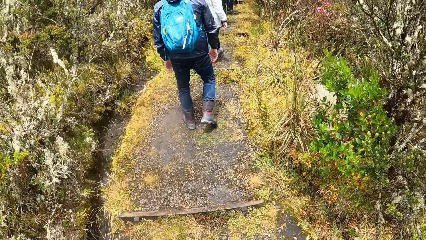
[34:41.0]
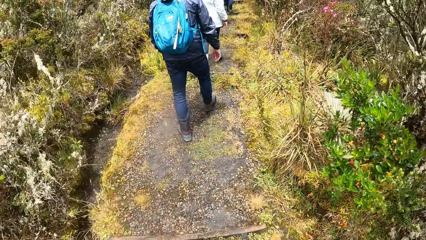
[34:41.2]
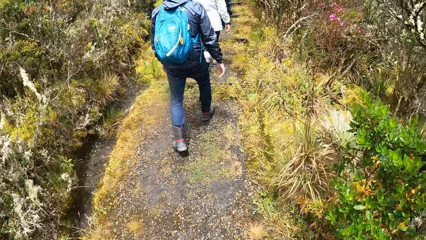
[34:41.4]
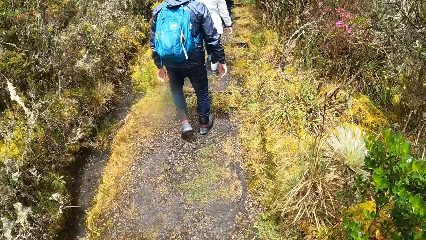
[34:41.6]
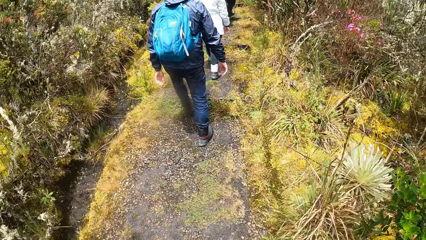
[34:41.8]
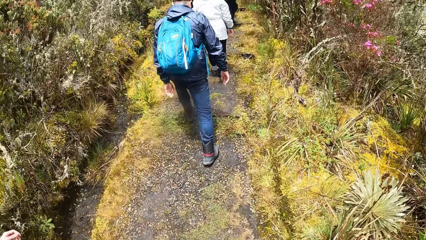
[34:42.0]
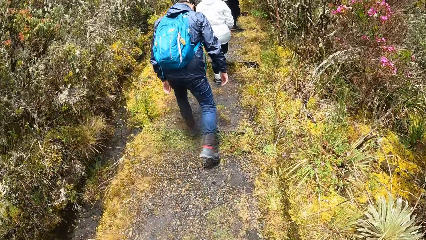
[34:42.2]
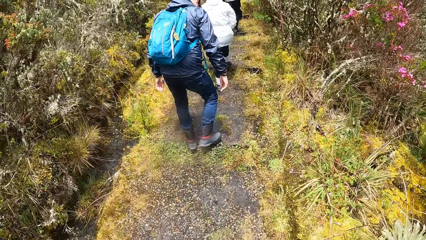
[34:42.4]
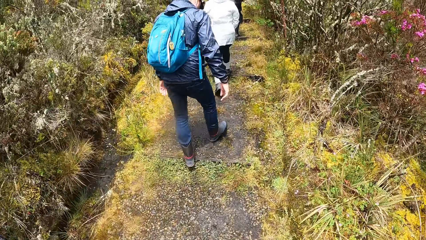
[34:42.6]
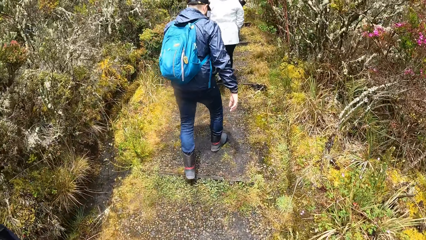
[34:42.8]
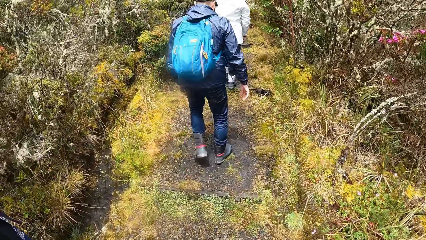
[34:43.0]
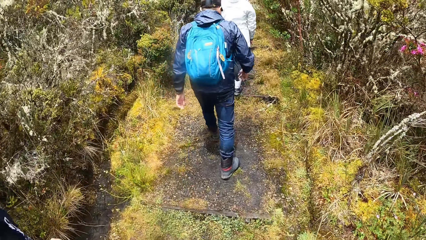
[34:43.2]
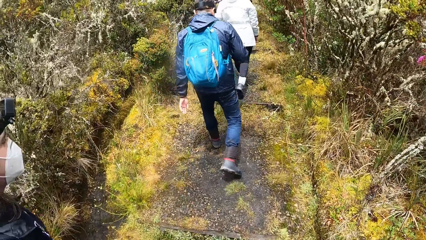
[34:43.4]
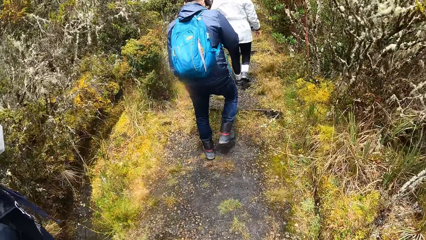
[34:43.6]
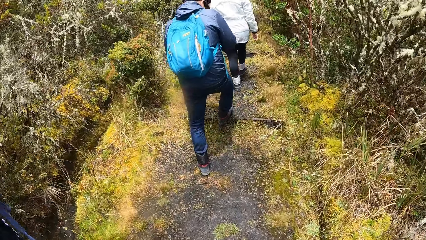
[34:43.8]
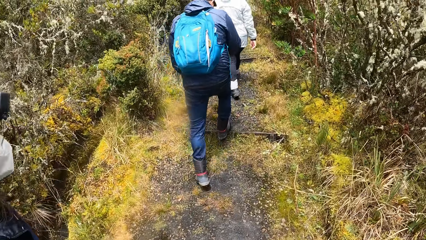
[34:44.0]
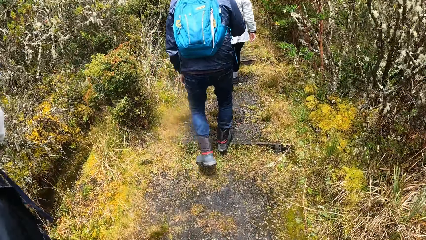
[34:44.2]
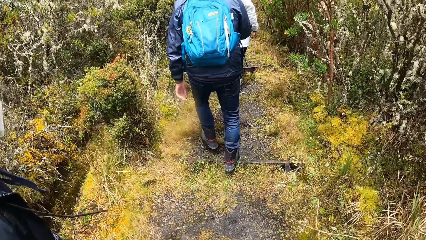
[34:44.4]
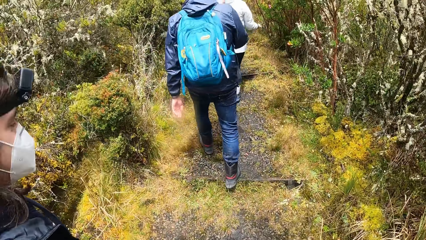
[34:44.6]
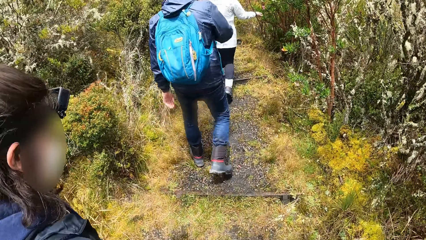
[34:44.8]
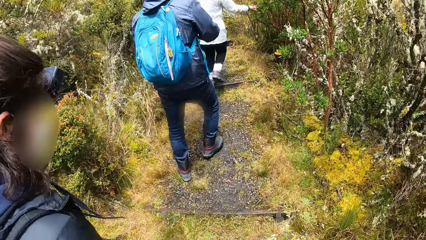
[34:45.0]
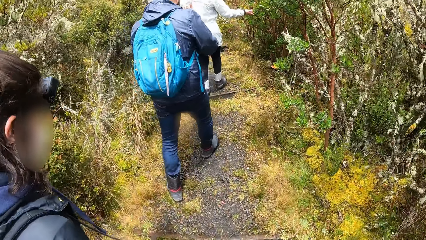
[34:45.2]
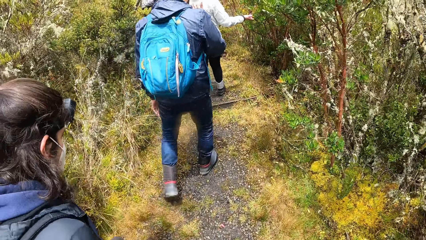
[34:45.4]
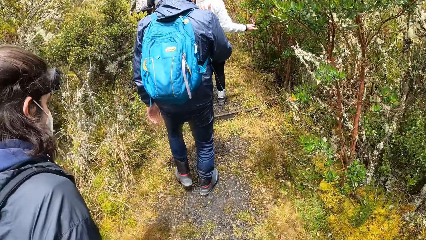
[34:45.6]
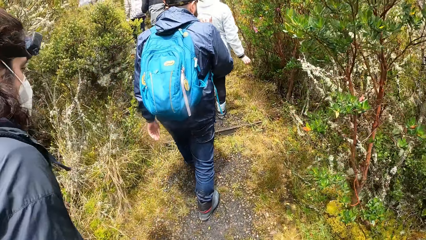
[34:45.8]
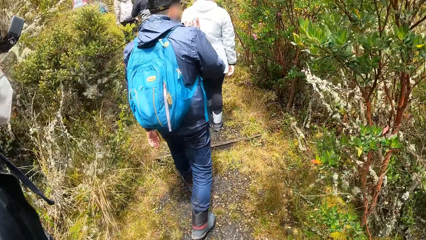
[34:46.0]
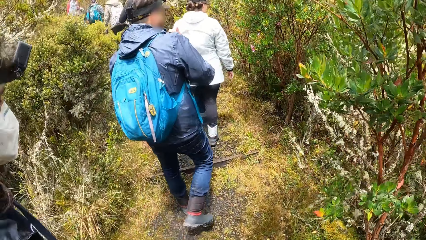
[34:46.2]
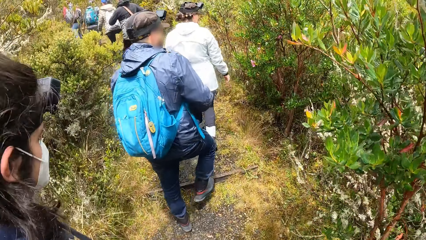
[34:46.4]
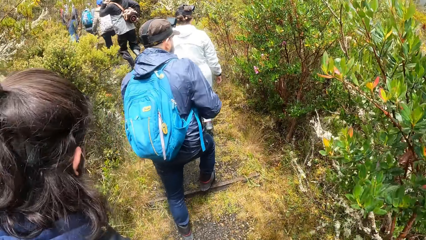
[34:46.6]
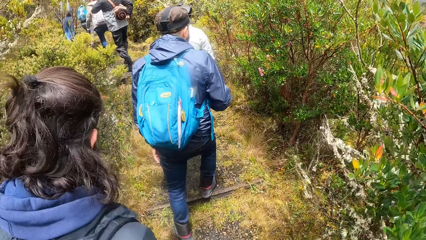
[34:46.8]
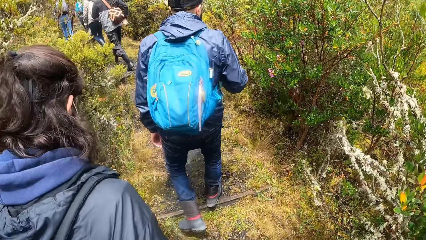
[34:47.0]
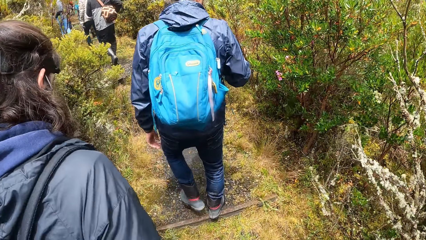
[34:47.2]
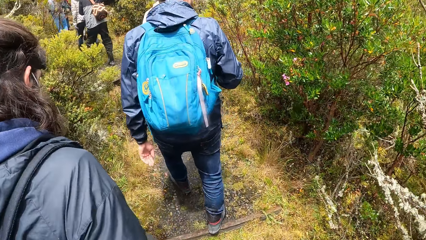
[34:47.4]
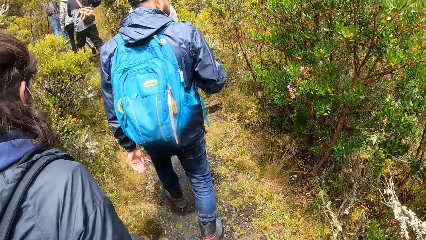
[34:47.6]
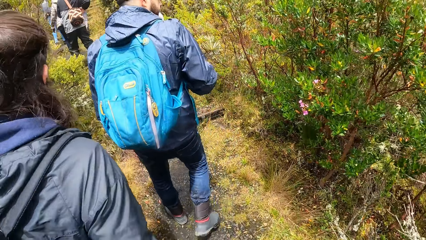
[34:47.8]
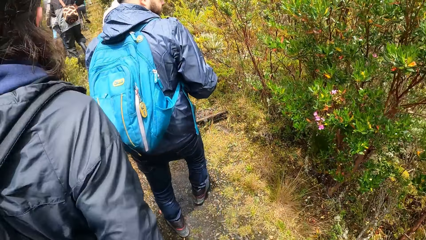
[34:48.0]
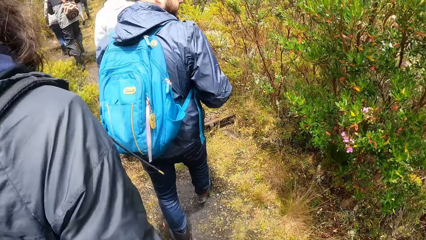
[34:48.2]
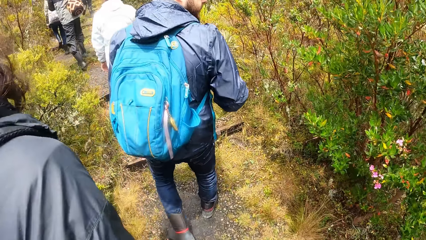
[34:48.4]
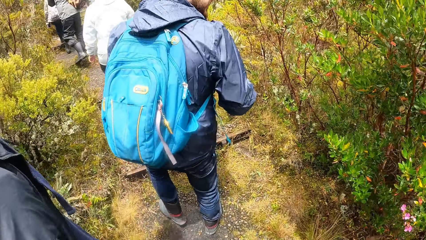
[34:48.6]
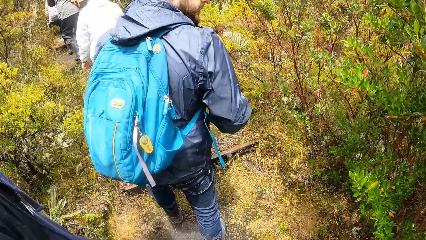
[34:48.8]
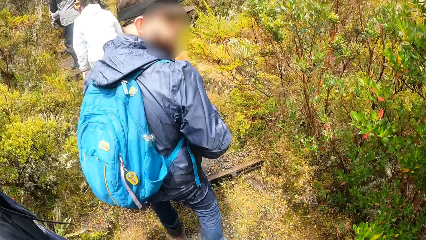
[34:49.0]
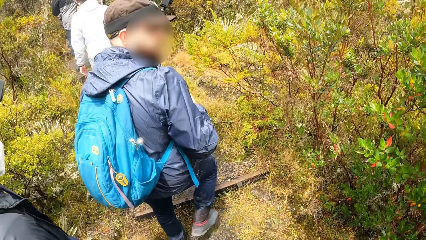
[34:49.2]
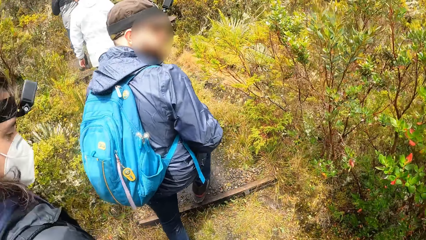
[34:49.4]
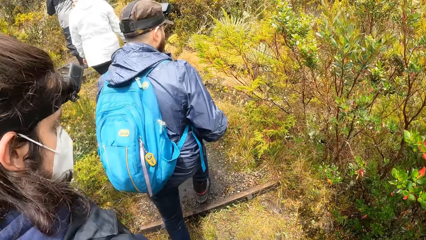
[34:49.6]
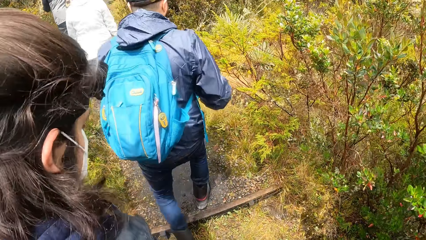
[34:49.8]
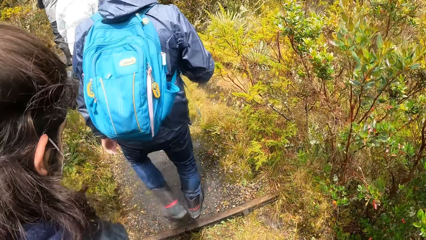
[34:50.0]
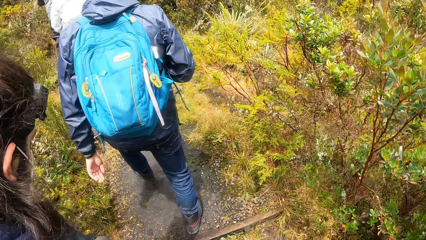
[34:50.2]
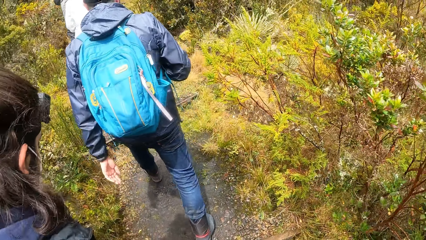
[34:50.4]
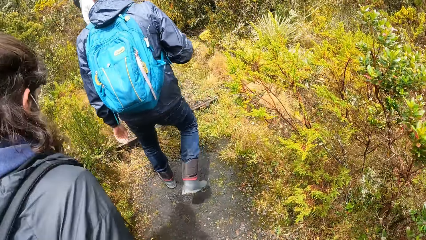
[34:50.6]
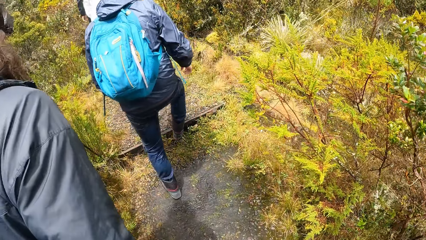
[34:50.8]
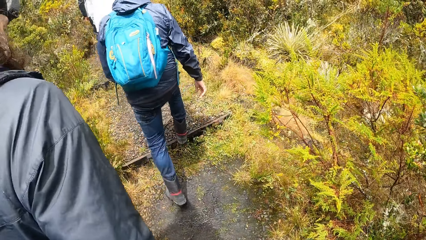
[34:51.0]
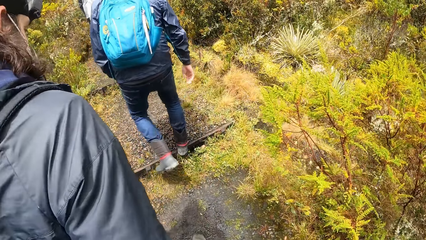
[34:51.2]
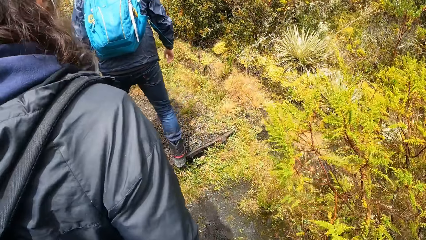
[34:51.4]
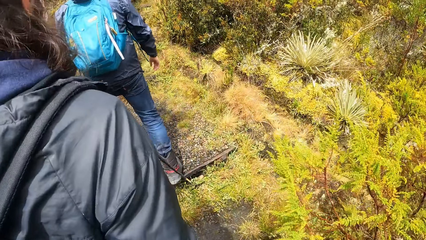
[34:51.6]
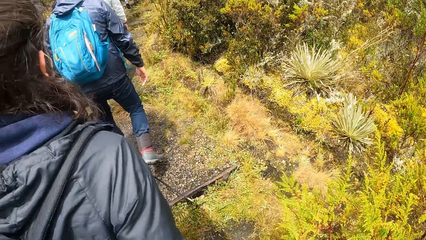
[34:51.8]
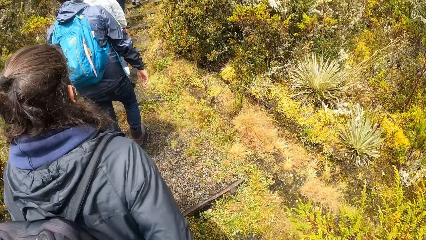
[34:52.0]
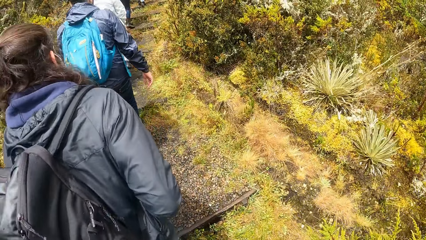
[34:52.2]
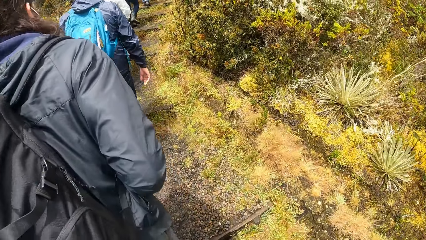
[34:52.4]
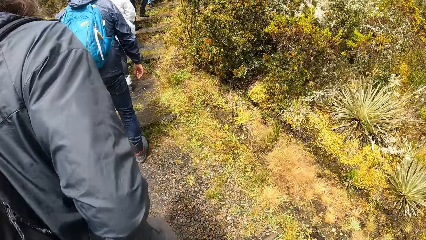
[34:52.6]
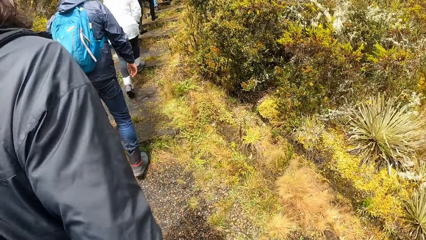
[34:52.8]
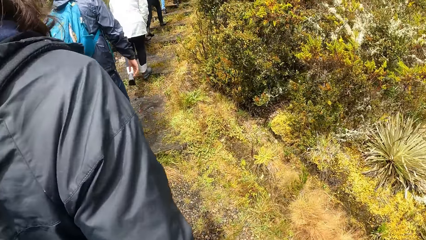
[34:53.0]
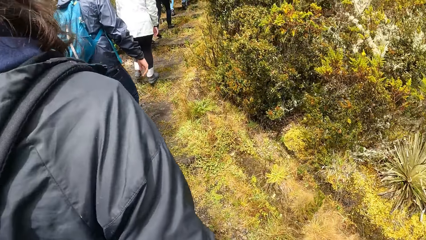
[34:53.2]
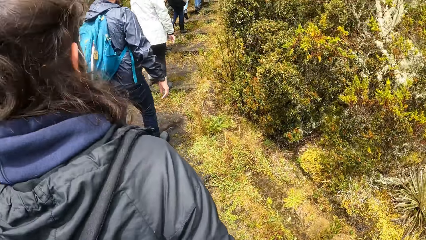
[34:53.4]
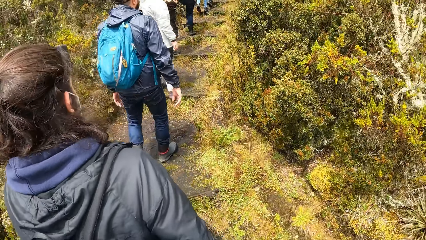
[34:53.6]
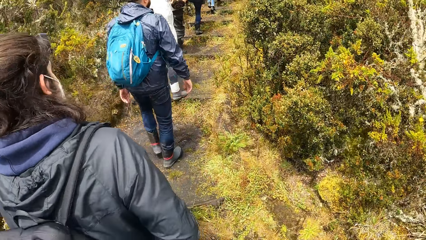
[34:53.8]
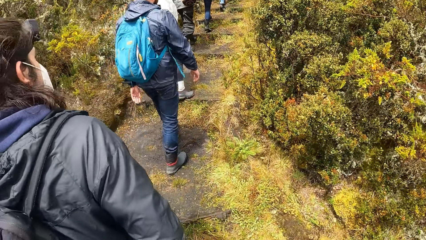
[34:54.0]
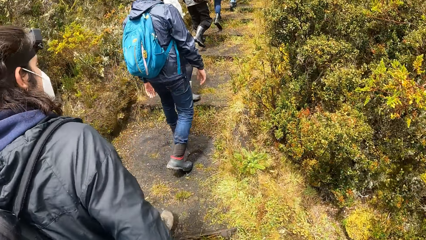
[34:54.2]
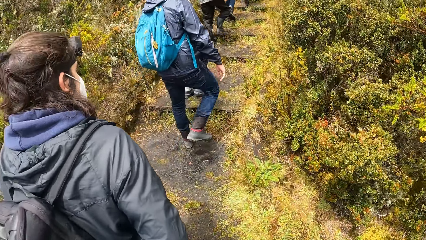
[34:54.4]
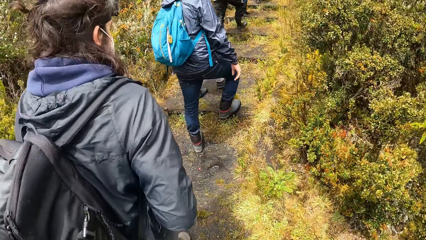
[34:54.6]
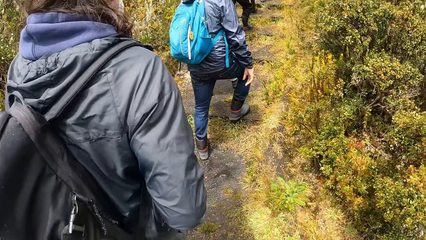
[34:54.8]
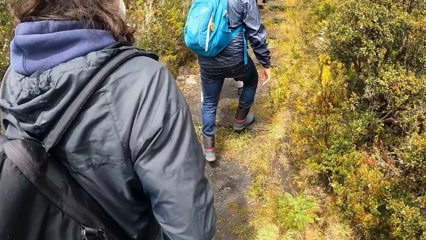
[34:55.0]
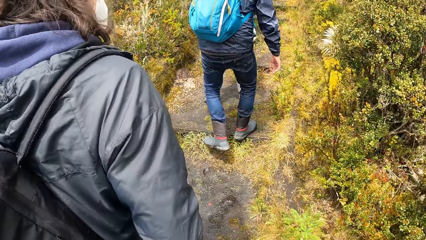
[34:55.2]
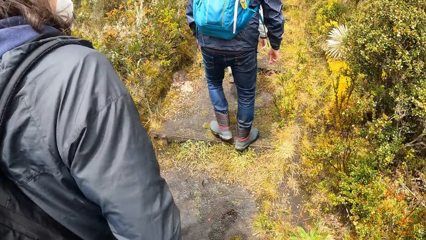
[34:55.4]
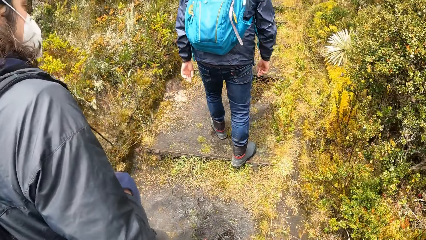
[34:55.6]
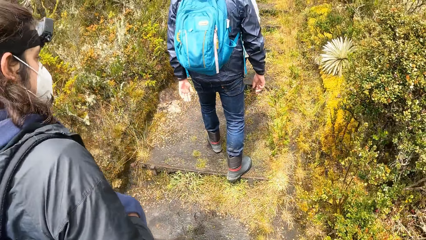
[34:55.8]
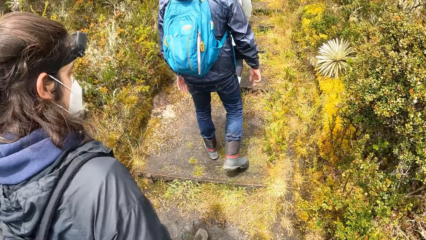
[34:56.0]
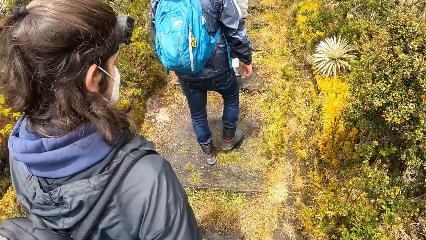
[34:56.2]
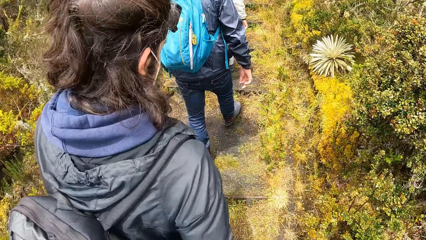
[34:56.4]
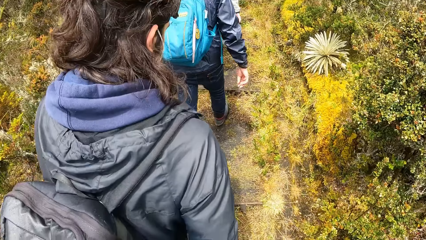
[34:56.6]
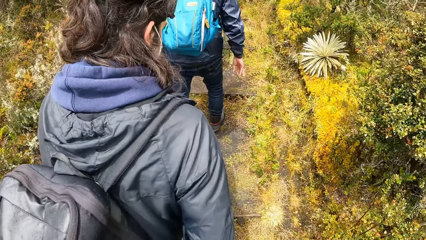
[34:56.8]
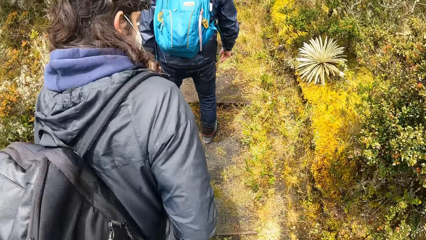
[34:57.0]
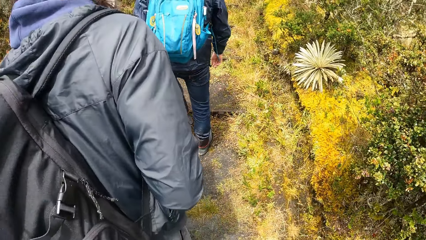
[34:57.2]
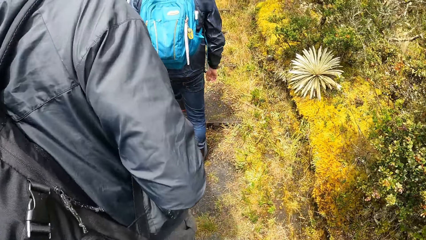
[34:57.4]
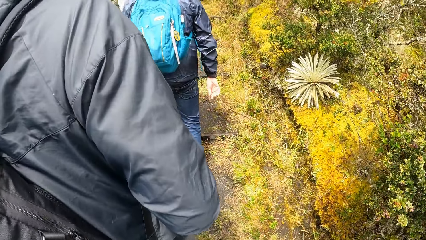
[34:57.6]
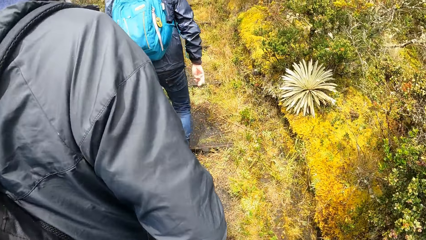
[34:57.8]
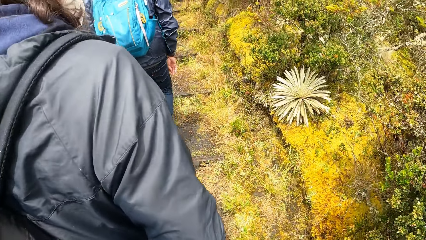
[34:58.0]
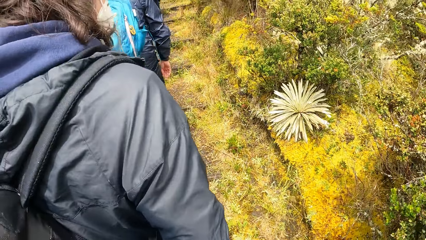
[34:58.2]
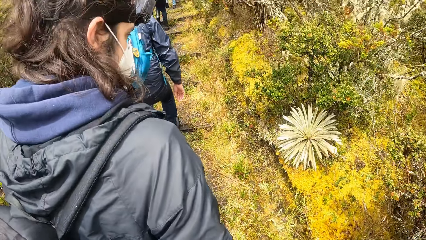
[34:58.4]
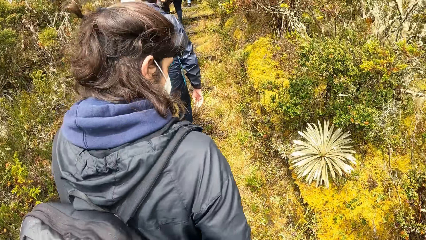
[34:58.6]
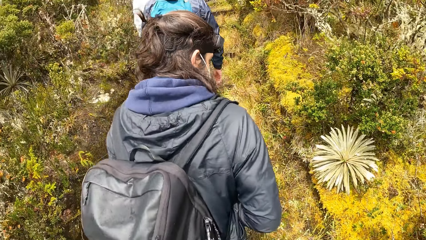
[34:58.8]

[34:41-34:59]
The camera wearer walks on the path. A person looks around. The person is on the path.
